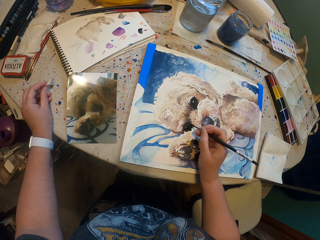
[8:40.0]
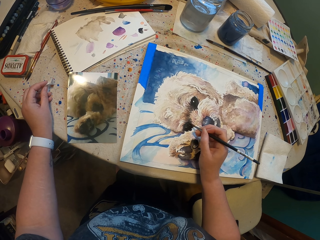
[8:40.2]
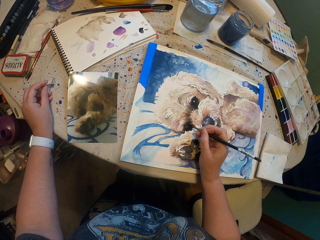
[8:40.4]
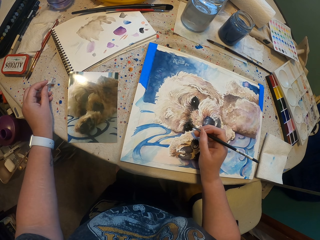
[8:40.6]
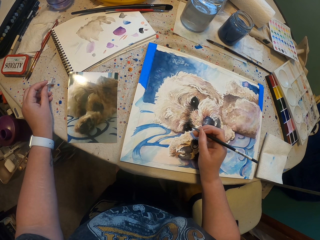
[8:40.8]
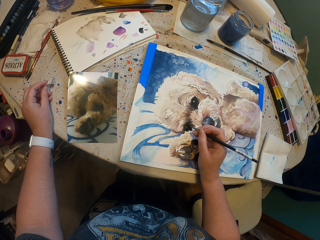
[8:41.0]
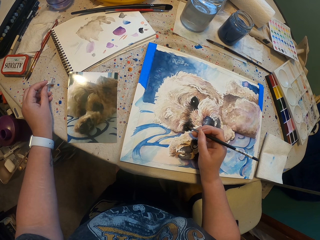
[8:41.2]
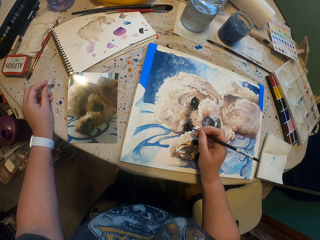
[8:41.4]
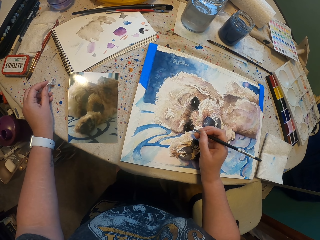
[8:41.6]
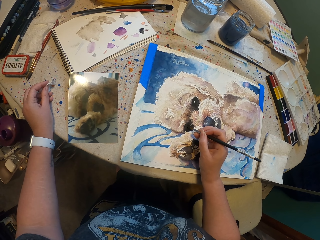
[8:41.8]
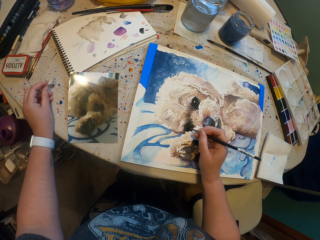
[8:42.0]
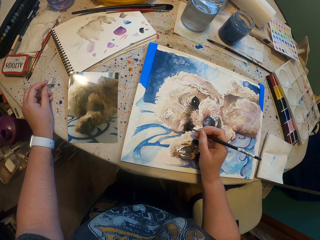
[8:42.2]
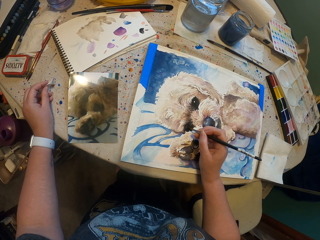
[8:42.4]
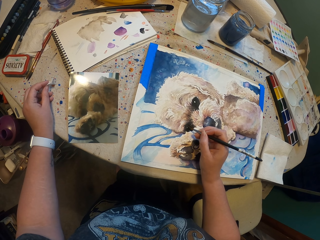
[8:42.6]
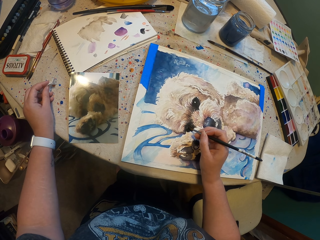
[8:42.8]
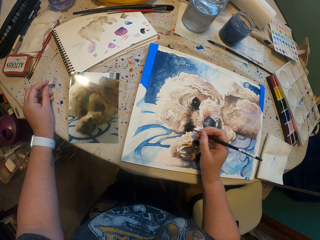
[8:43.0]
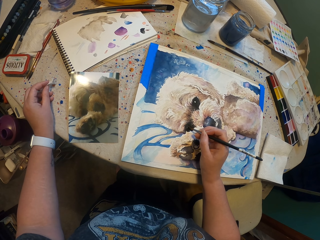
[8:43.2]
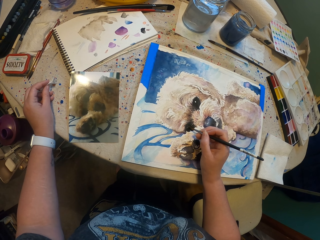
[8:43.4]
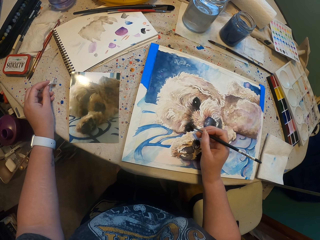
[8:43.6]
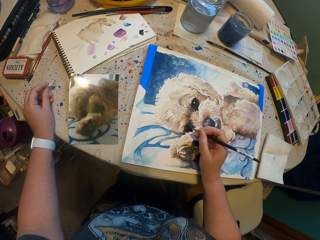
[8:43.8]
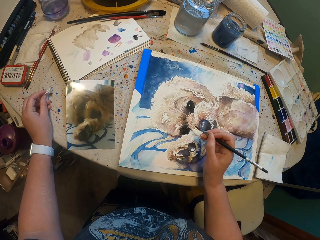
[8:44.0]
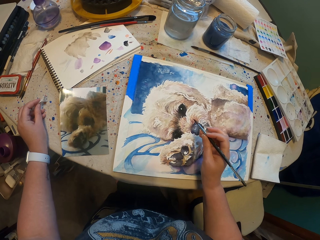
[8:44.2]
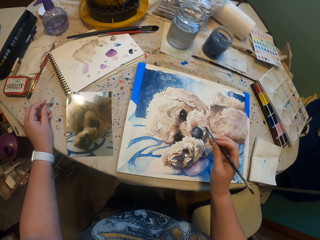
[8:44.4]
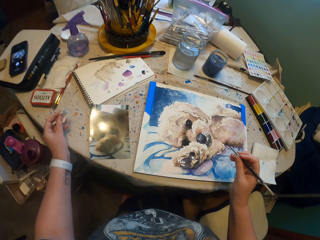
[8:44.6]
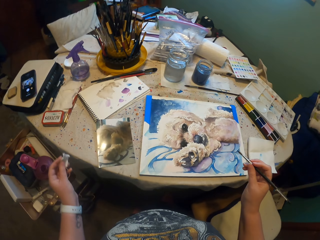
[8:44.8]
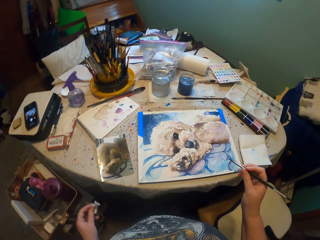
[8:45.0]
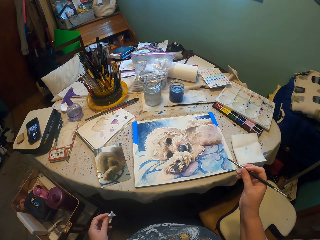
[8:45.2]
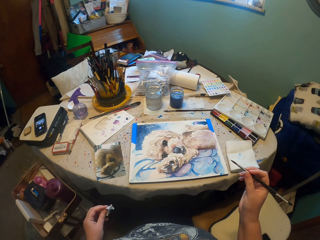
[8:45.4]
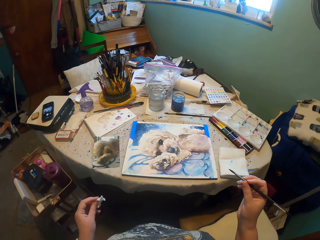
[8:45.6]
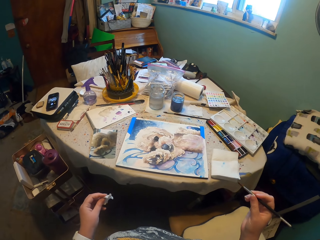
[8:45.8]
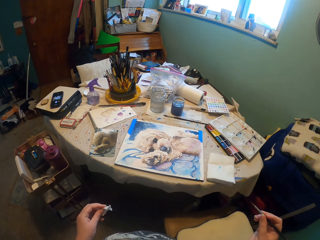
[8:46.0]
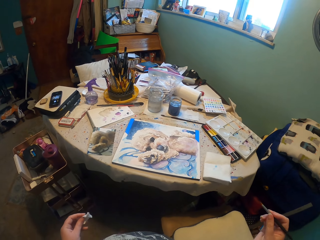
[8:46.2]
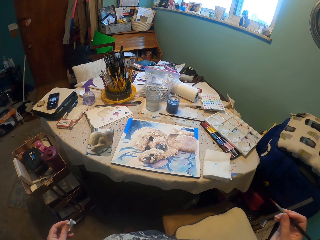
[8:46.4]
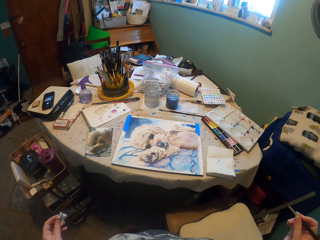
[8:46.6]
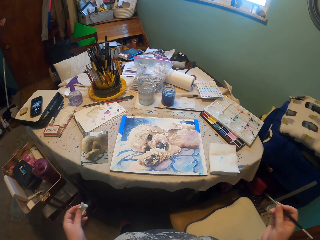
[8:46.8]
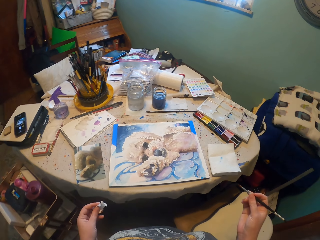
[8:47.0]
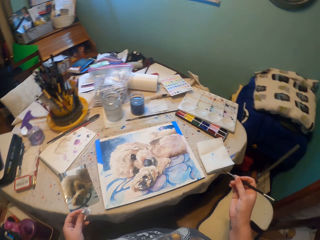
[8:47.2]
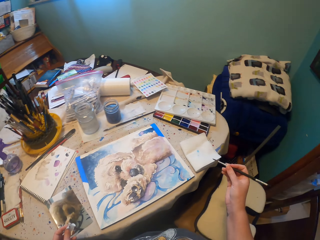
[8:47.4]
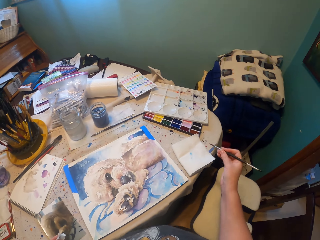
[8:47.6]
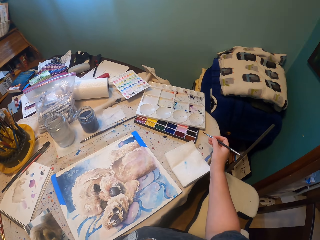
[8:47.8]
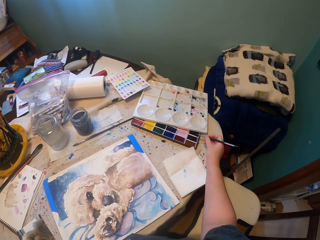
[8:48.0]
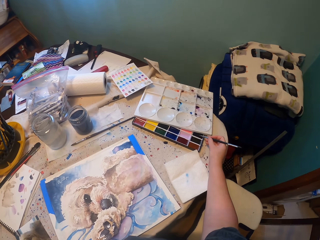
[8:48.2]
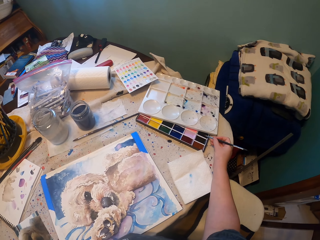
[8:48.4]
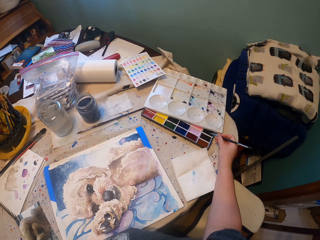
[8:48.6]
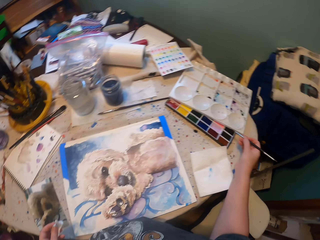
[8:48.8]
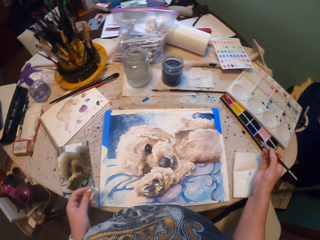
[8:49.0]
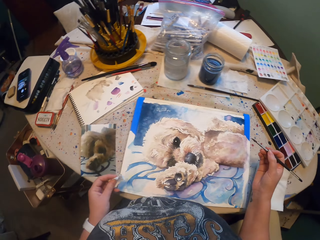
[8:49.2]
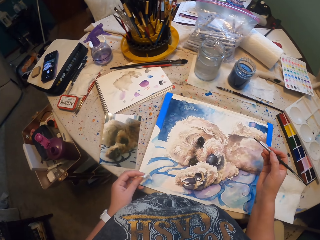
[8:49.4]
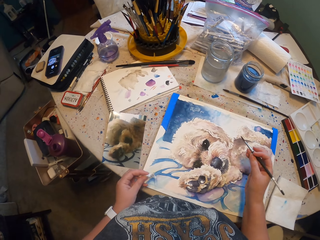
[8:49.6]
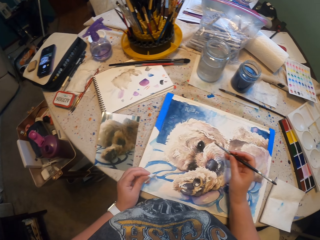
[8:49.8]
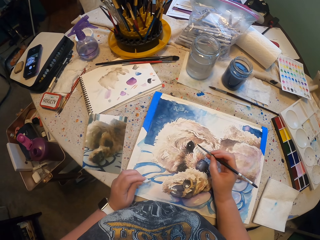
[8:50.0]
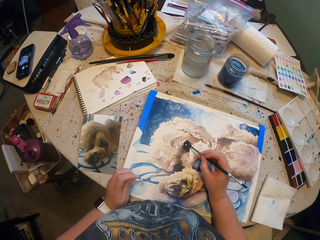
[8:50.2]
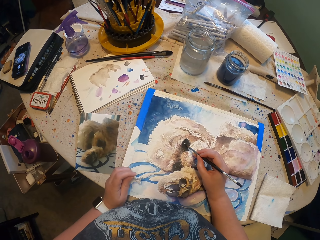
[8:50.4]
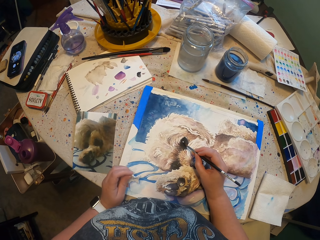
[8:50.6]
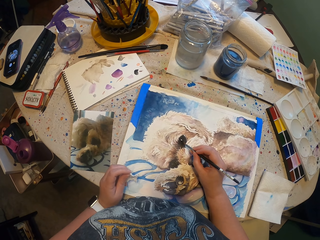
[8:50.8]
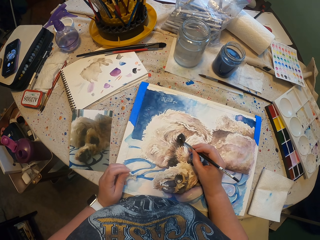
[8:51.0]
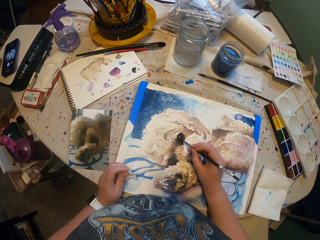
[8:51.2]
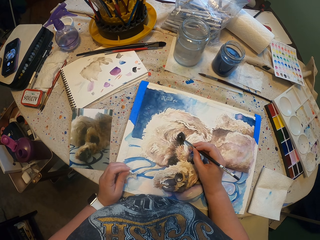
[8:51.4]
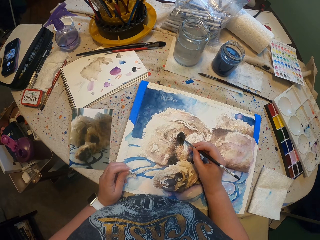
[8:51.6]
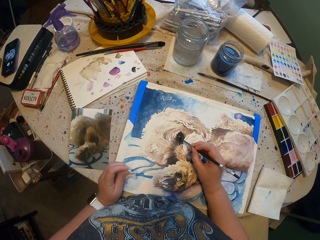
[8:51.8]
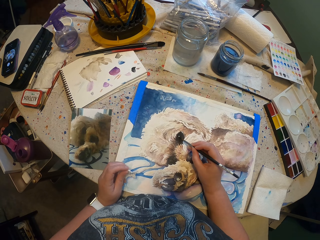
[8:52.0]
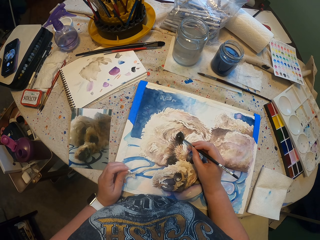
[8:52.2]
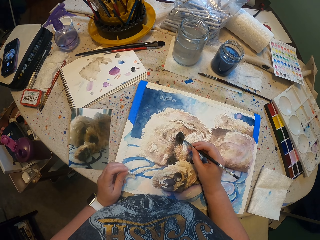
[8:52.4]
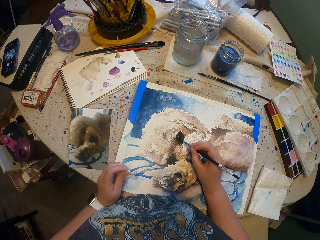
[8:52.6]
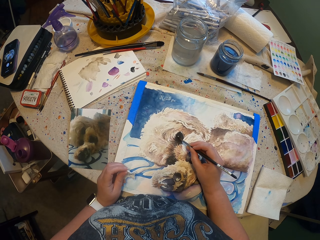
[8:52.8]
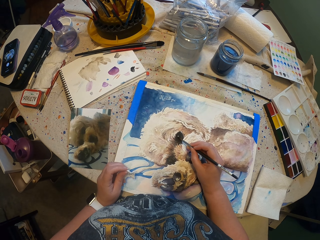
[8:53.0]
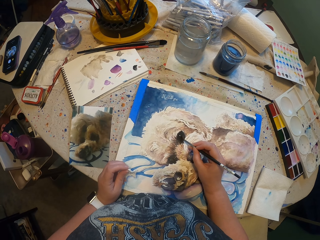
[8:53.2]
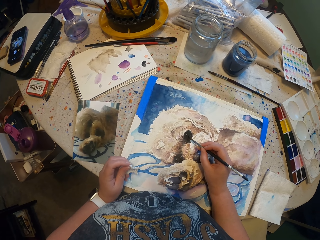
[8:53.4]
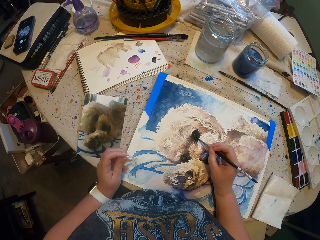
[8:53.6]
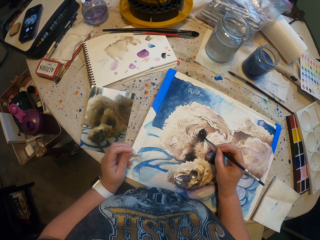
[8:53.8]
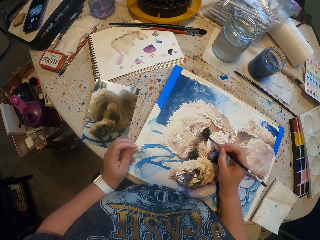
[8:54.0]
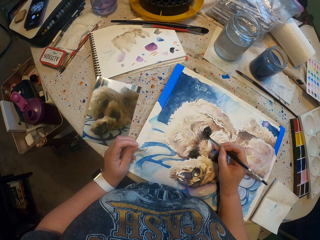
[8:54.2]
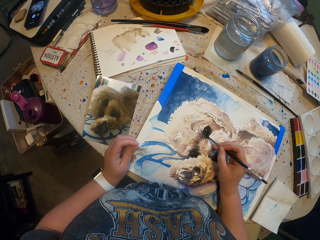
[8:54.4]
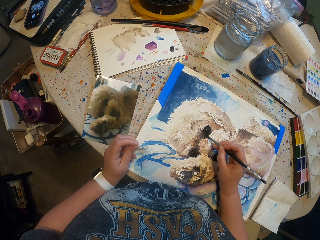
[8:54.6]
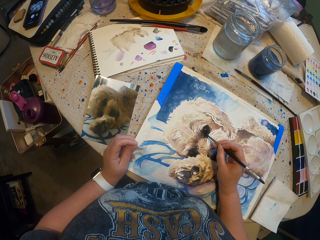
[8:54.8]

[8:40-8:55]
The camera wearer does something. They do something with a brush. They touch the tin of colors. They paint the drawing with the brush.

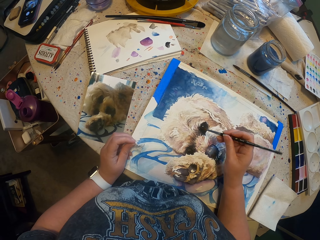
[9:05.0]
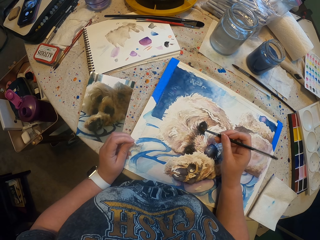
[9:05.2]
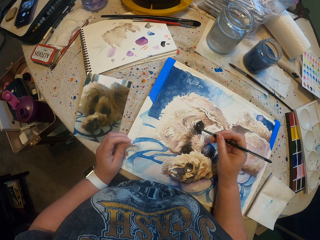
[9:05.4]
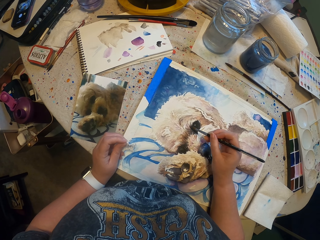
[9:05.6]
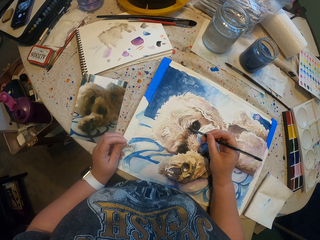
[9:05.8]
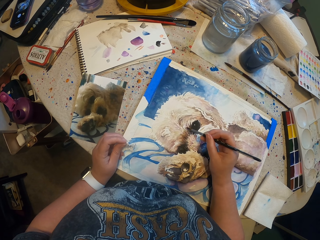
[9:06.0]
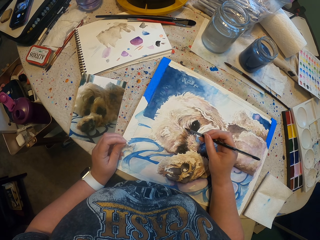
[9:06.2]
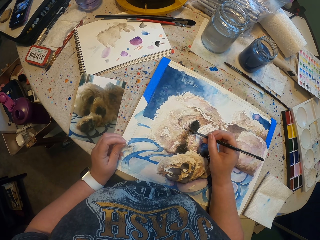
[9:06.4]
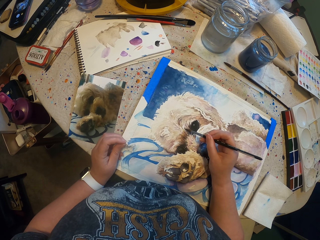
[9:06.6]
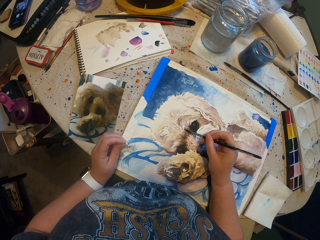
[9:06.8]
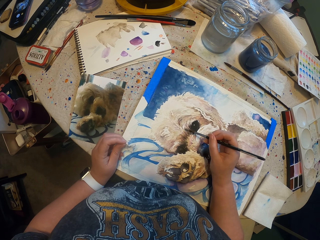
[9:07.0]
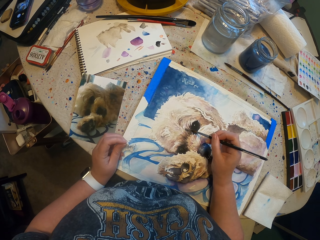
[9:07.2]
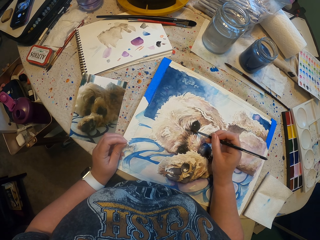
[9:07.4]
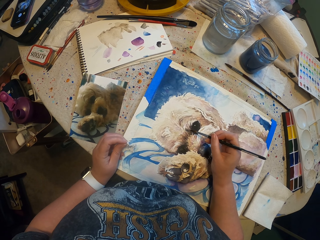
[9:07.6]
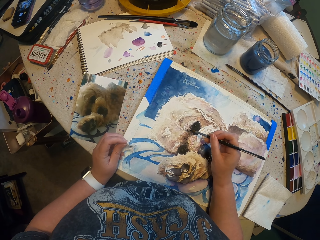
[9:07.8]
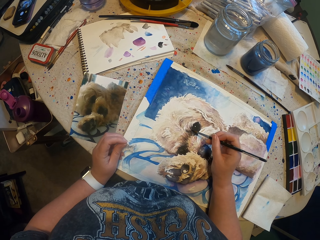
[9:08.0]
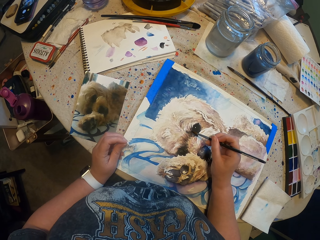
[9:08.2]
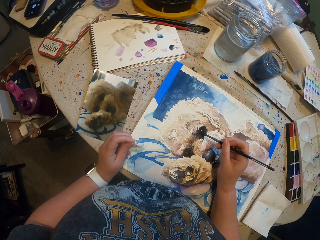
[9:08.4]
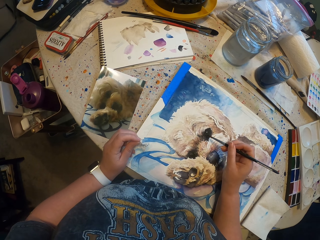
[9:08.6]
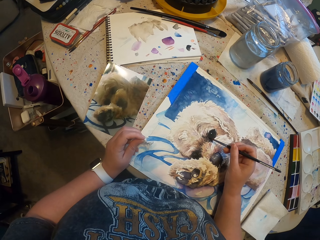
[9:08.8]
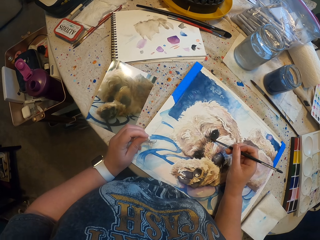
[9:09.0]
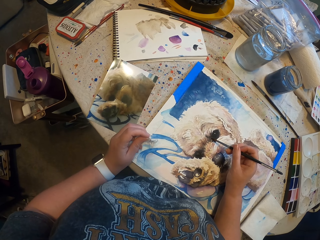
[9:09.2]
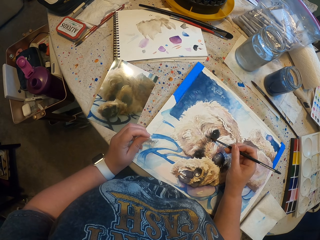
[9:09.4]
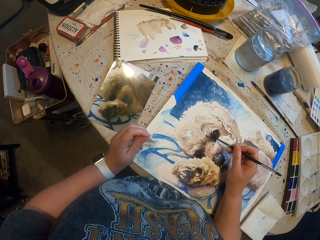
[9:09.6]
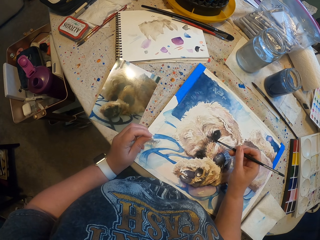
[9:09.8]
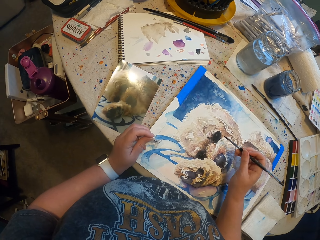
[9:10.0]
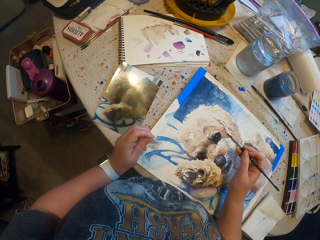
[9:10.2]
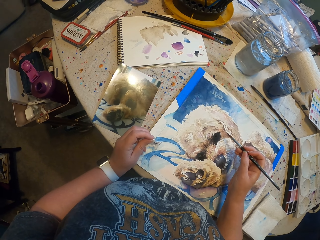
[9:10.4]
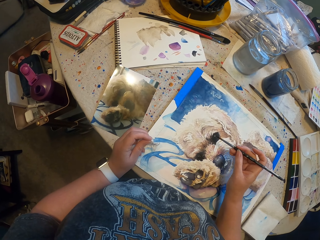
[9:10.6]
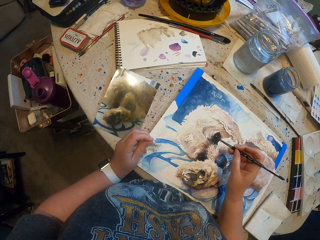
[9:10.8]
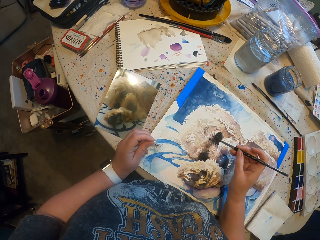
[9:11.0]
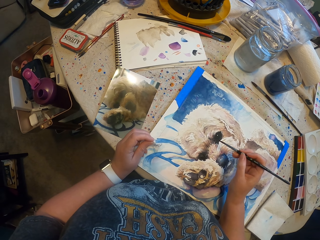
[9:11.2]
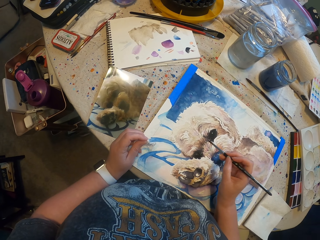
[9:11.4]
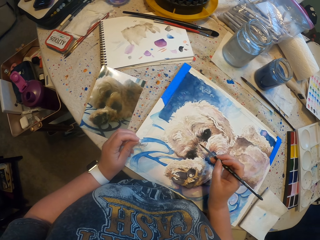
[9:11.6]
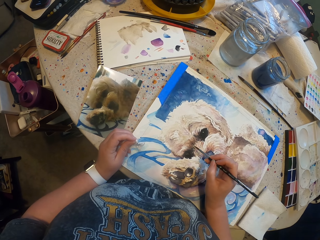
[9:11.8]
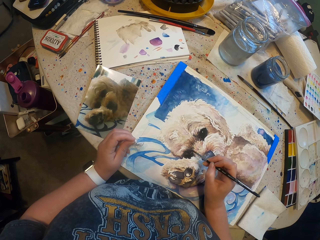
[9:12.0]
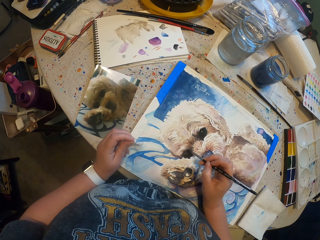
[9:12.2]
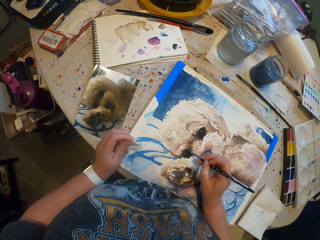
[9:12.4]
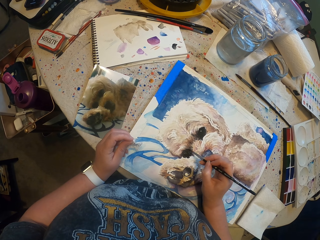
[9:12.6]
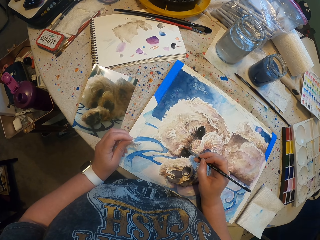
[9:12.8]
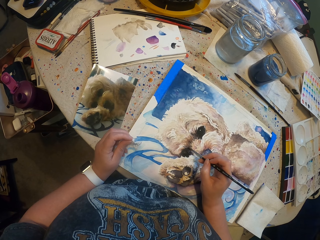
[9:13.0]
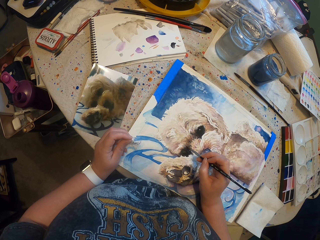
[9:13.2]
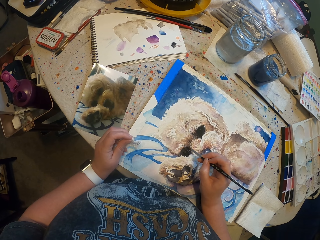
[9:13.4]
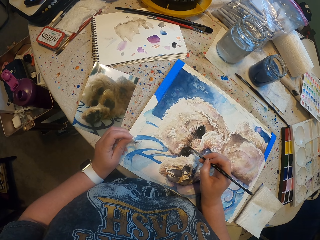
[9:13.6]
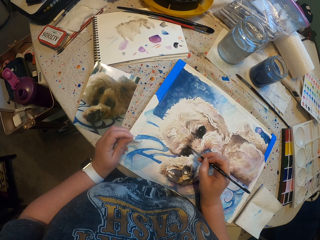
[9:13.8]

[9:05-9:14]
The camera wearer draws.
